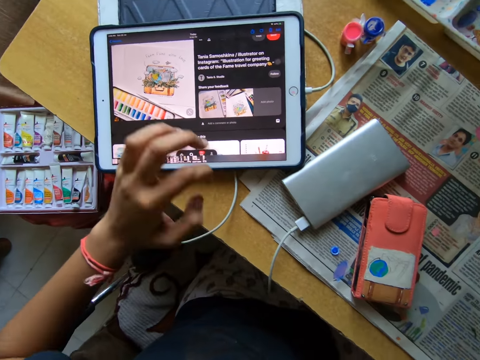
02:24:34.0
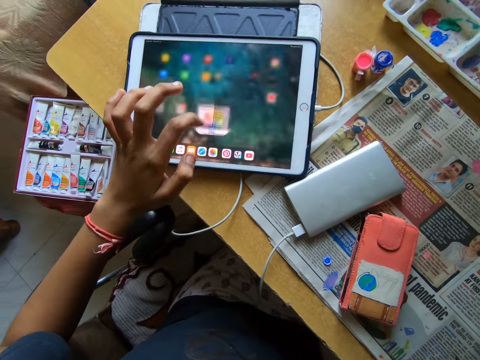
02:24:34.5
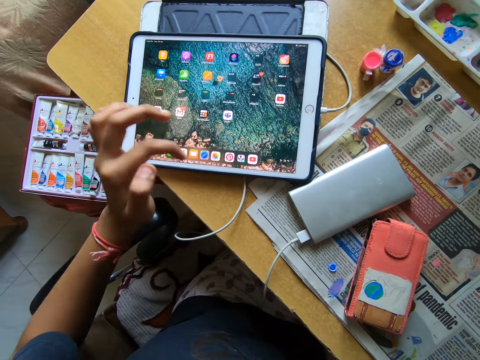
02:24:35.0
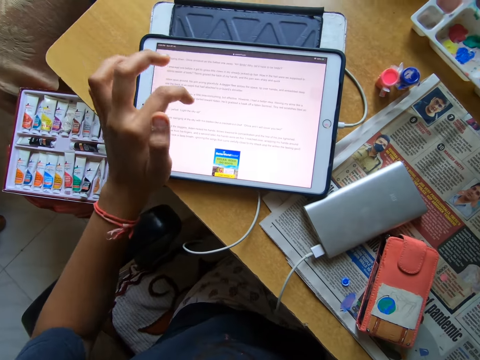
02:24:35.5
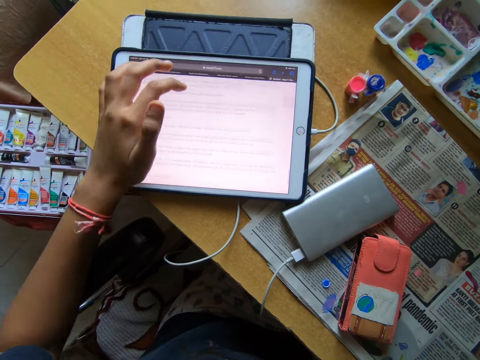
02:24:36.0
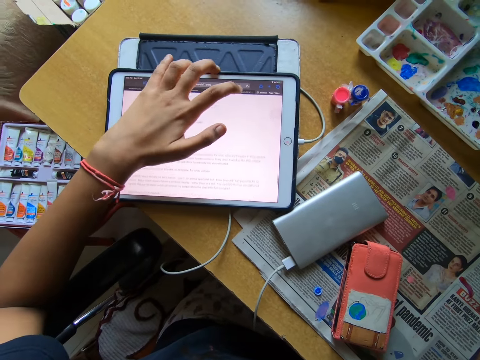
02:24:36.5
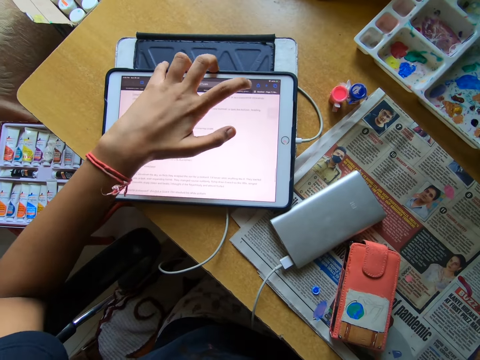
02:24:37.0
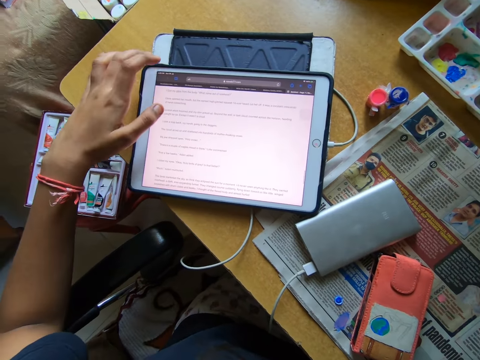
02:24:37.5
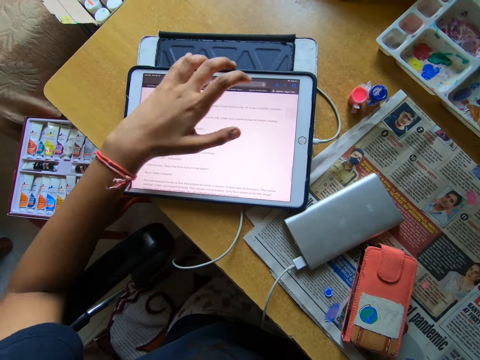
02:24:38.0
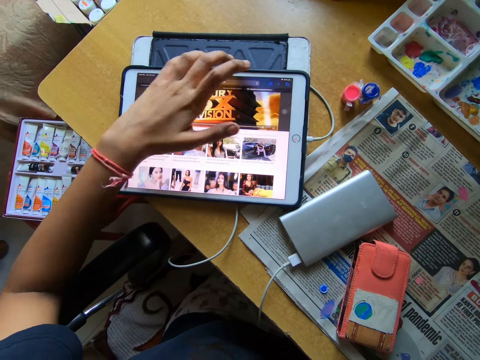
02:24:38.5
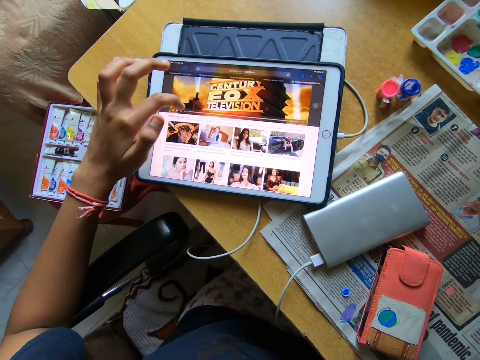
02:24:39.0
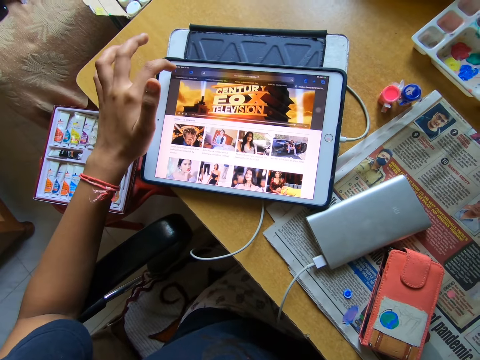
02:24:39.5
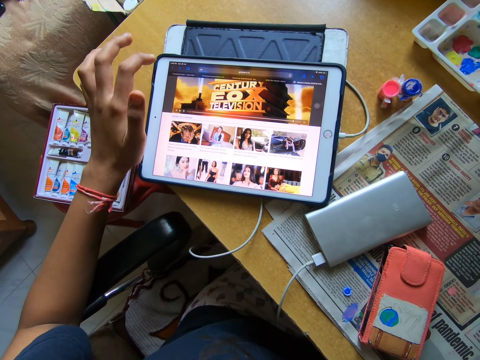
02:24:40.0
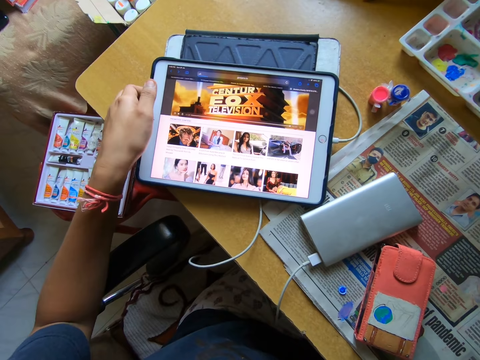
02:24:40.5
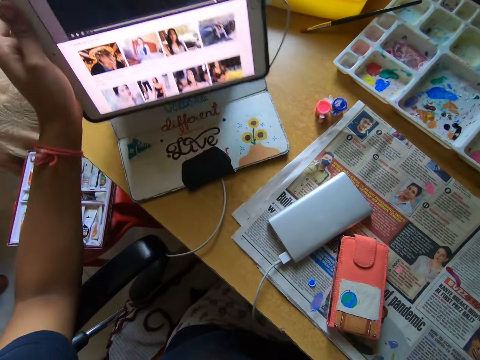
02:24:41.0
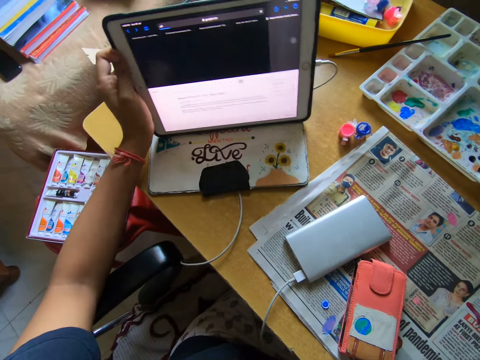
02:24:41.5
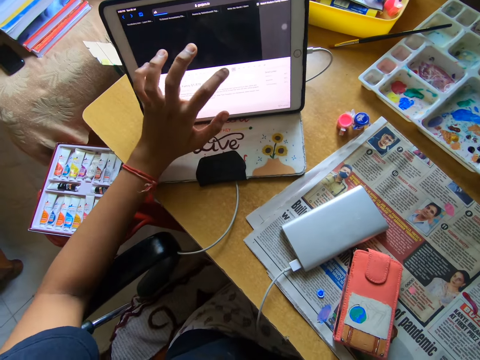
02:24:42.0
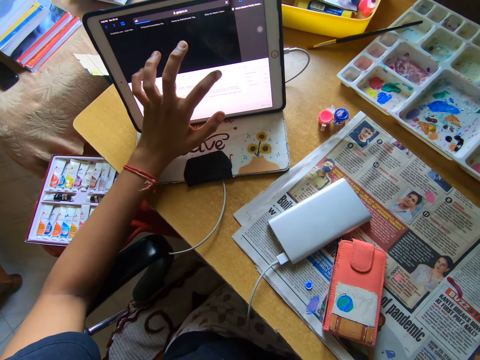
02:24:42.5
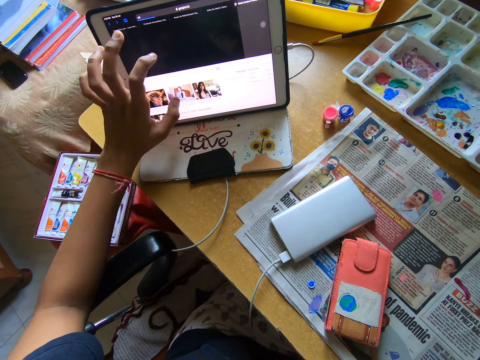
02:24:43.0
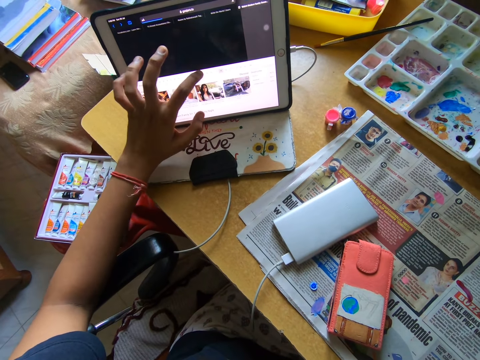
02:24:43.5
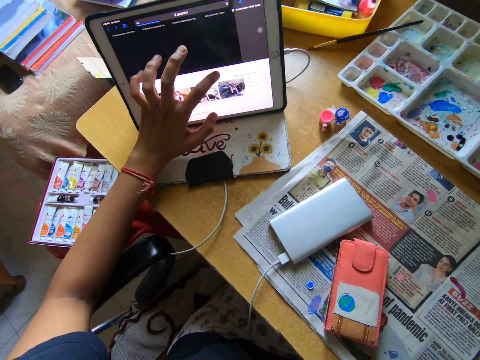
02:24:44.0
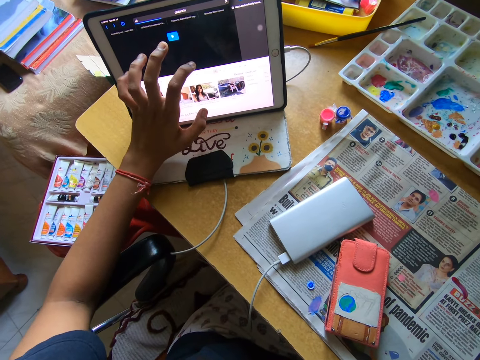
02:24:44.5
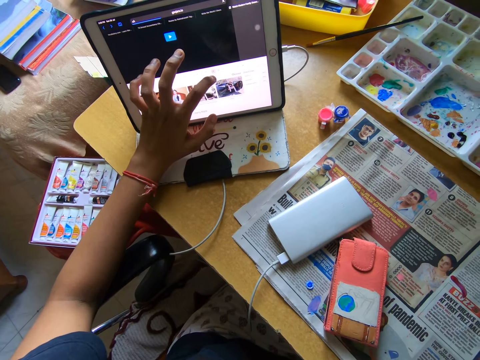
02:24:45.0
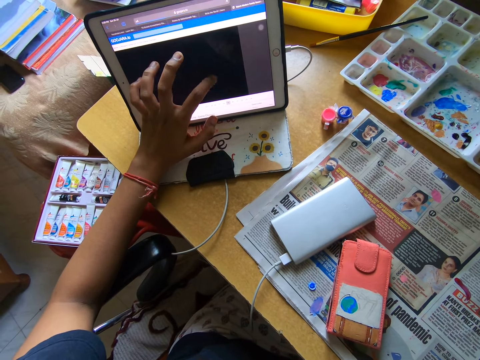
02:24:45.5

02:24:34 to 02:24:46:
The camera wearer operates a tablet phone on the table with his left hand. He lifts the tablet phone from the table with his left hand. He drops the tablet phone on the table with his left hand. He operates the tablet phone on the table with his left hand.

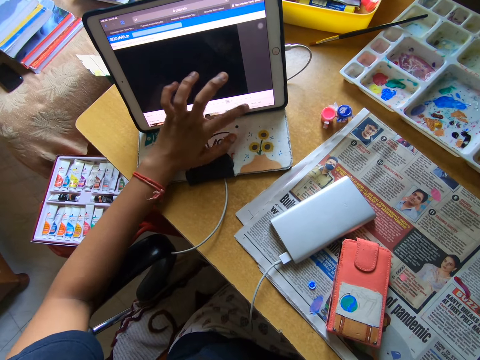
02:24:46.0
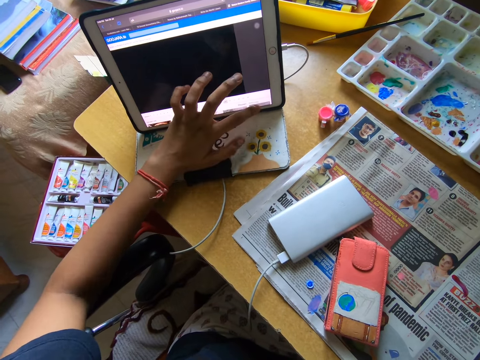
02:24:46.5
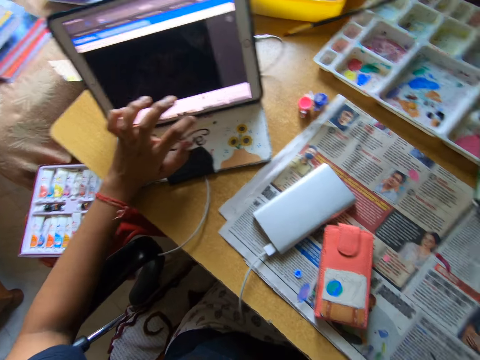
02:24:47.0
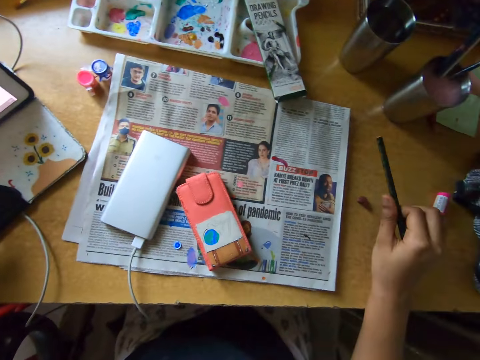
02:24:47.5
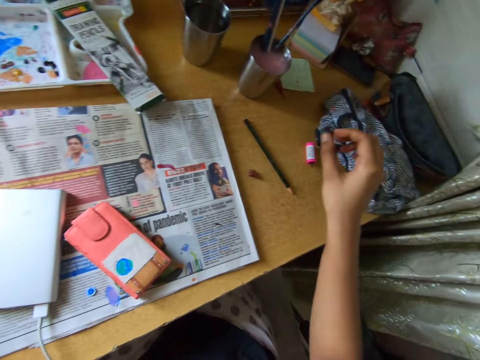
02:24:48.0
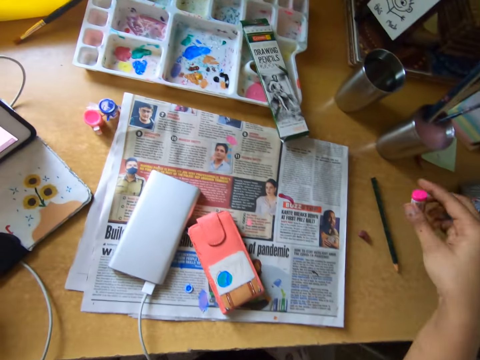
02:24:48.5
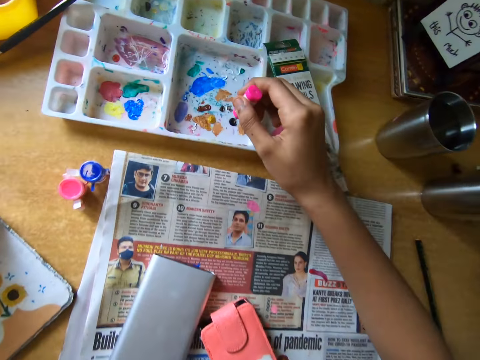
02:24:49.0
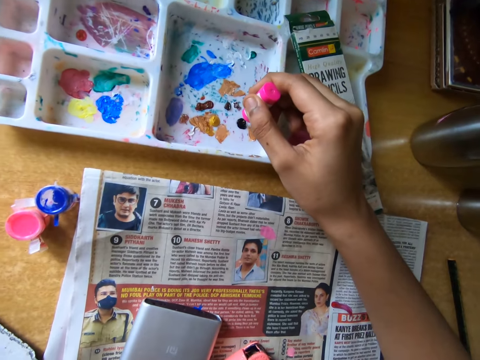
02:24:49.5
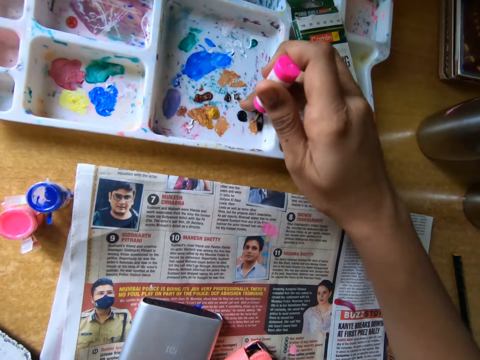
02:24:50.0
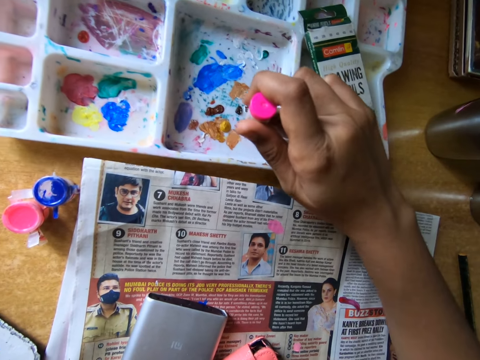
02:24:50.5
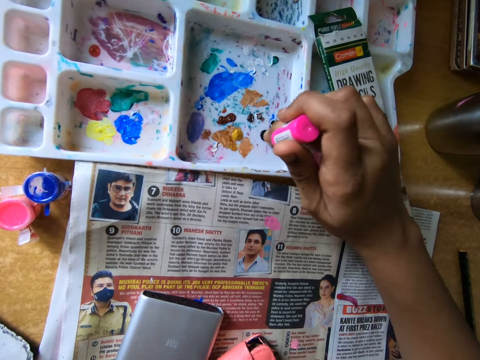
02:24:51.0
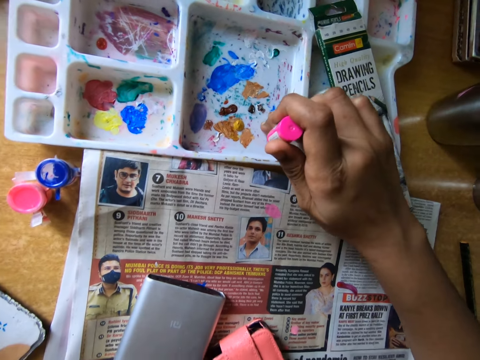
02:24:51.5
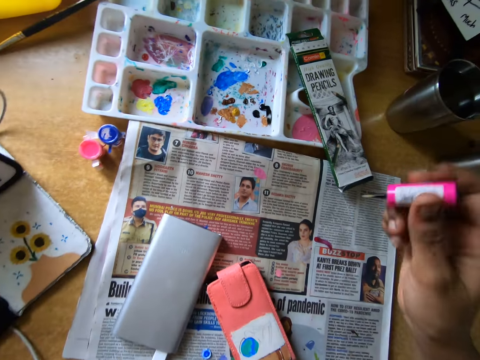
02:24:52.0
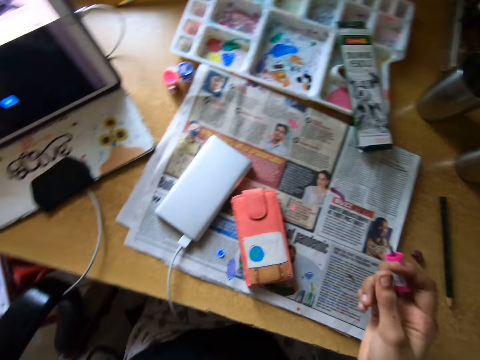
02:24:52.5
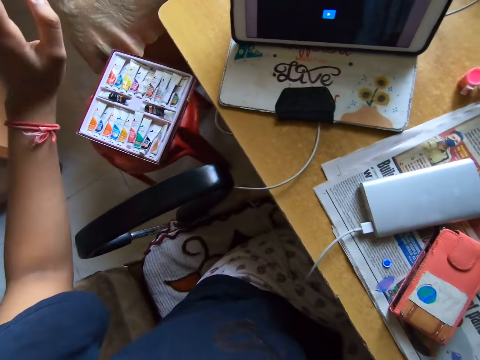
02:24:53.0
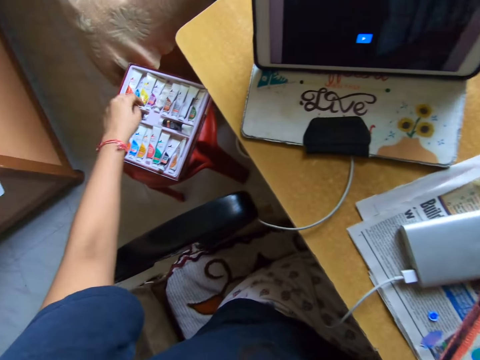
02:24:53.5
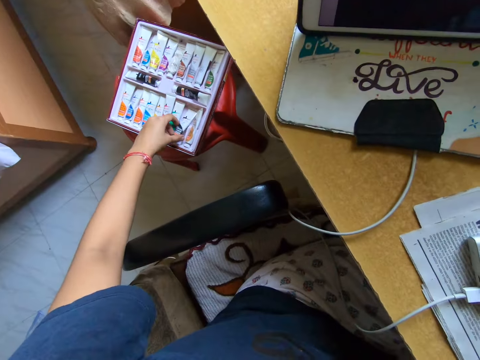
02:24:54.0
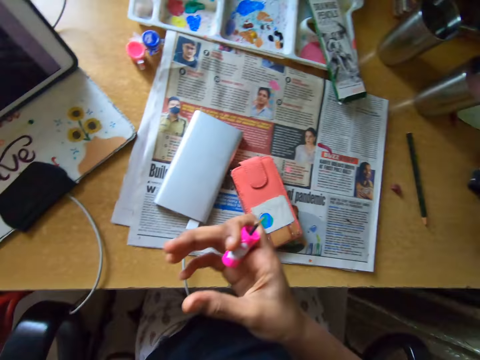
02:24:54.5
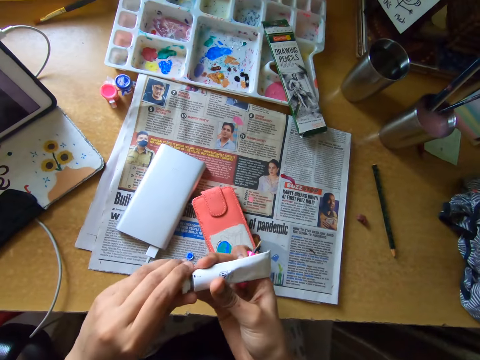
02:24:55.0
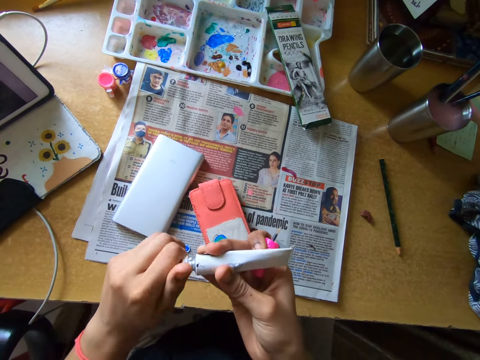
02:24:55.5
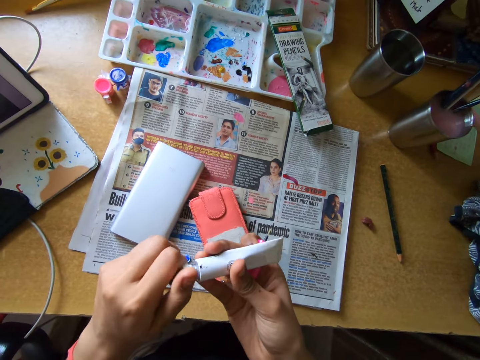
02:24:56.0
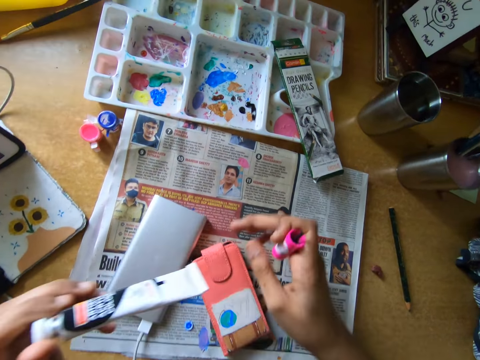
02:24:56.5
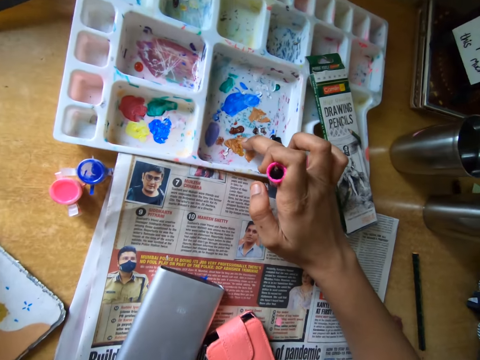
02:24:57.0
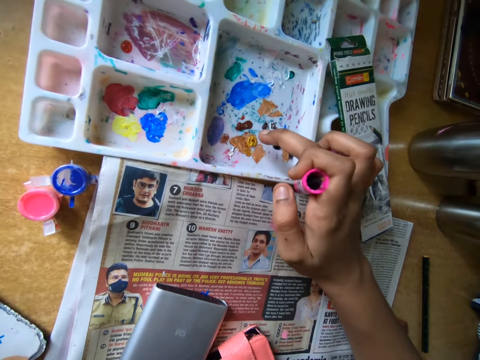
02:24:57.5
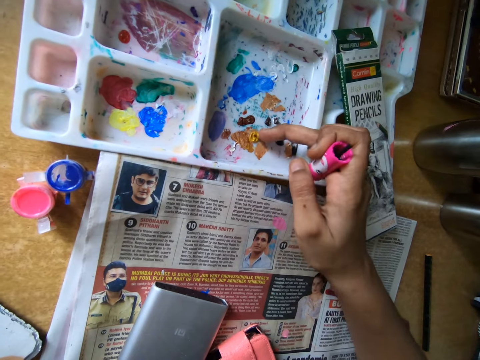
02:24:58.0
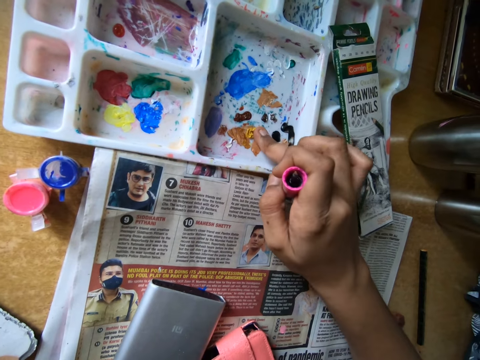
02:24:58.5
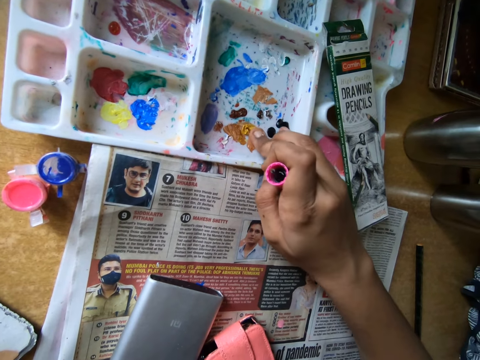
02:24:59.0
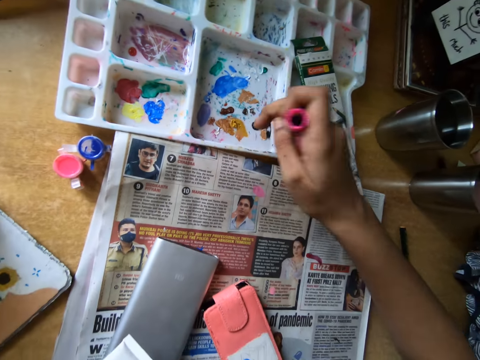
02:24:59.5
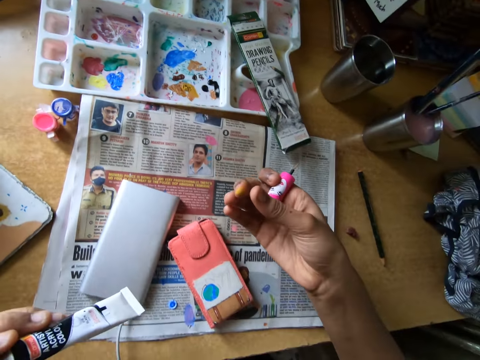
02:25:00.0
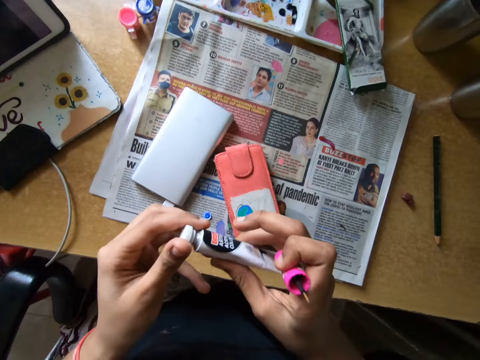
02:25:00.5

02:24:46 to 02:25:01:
The camera wearer looks around a room. He drops the pencil on the table with his right hand. He picks up a paint brush on the table with his right hand. He takes paint from a paint palette with the brush in his right hand. He adjusts the paint palette on the table. He touches the paint in the paint palette with his right finger. He looks around the room. He picks up a paint tube or bottle from a paint pack with his left hand. He looks around the room. He opens the paint tube with both hands. He touches the paint in the paint palette with his right finger. He holds the paint bottle with his hands.
